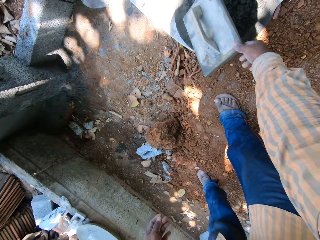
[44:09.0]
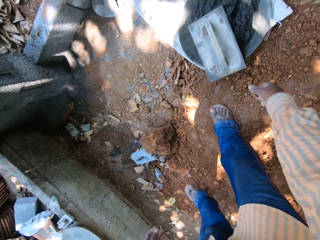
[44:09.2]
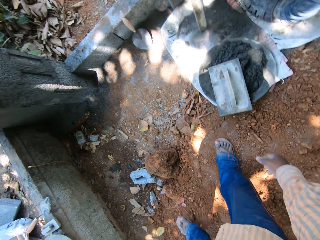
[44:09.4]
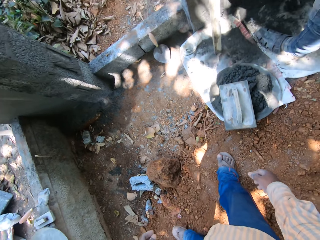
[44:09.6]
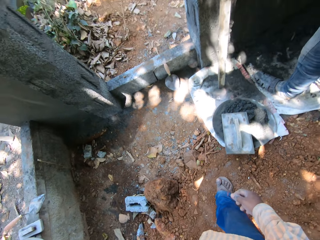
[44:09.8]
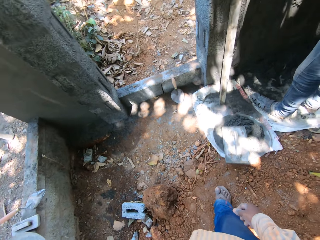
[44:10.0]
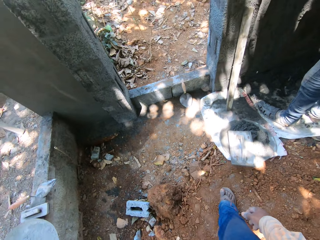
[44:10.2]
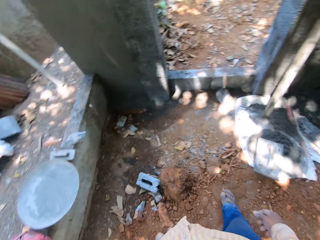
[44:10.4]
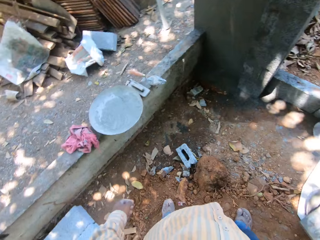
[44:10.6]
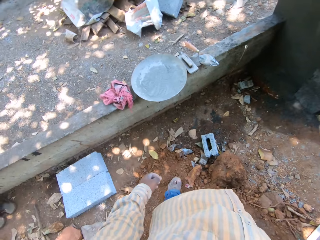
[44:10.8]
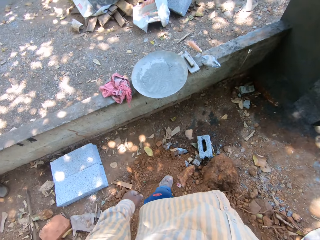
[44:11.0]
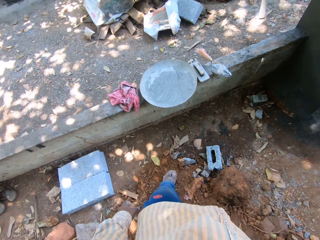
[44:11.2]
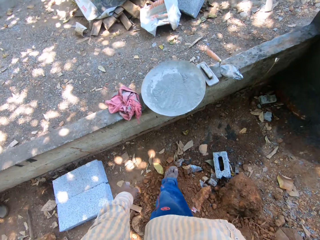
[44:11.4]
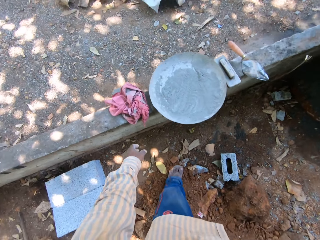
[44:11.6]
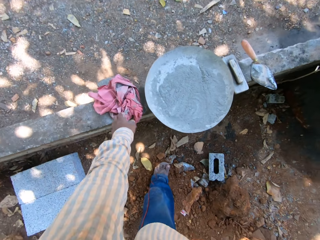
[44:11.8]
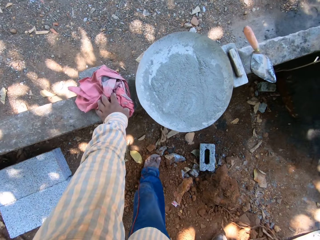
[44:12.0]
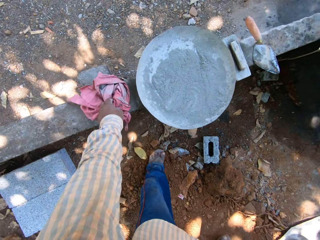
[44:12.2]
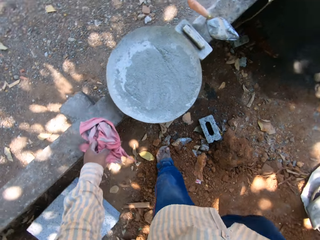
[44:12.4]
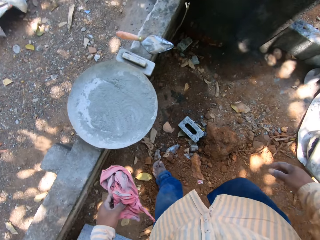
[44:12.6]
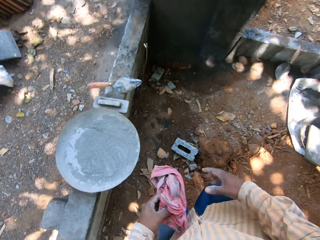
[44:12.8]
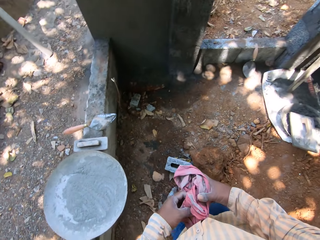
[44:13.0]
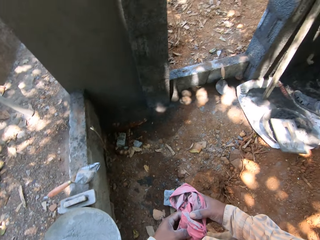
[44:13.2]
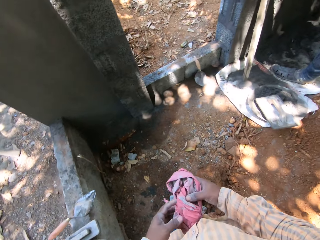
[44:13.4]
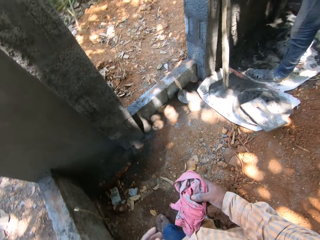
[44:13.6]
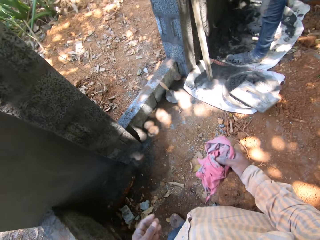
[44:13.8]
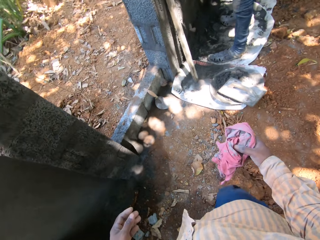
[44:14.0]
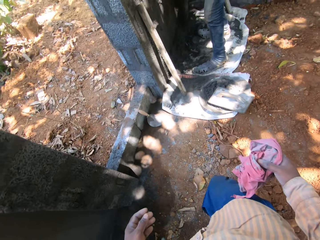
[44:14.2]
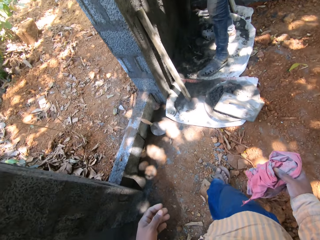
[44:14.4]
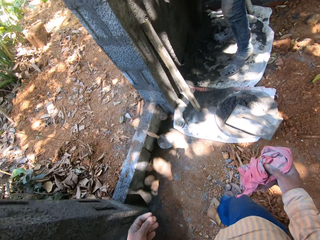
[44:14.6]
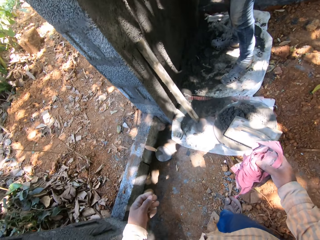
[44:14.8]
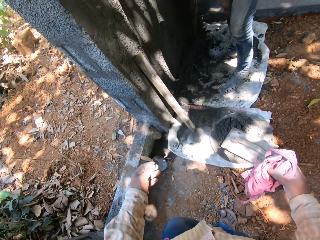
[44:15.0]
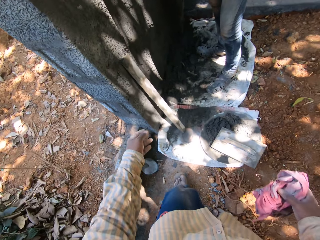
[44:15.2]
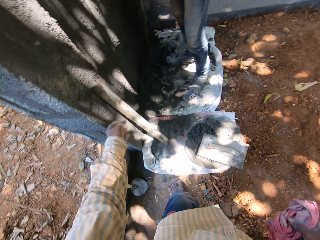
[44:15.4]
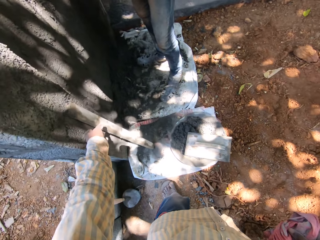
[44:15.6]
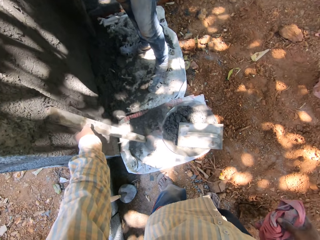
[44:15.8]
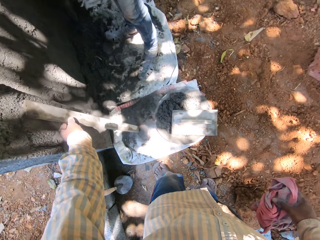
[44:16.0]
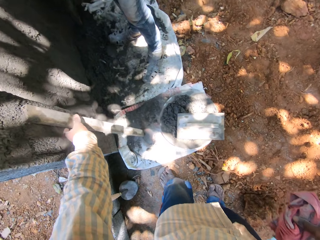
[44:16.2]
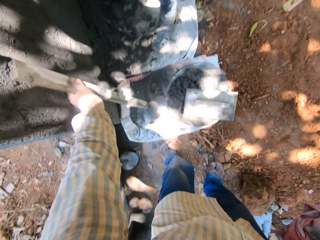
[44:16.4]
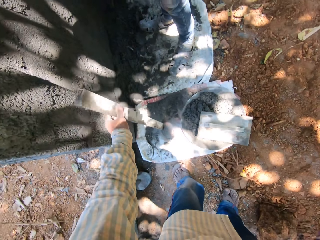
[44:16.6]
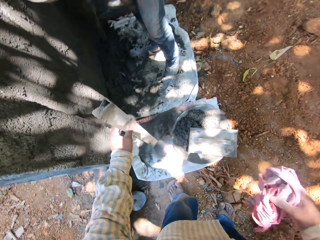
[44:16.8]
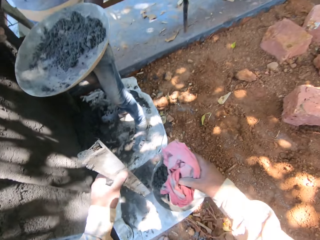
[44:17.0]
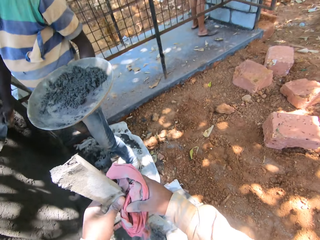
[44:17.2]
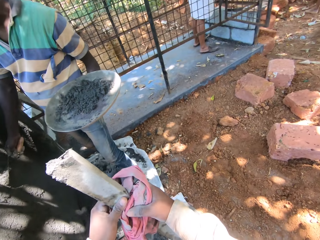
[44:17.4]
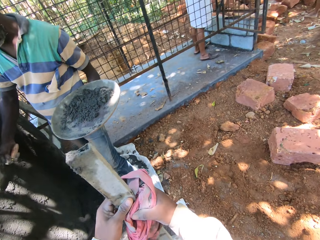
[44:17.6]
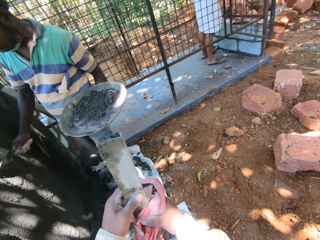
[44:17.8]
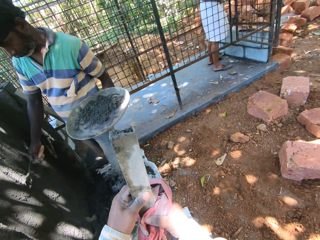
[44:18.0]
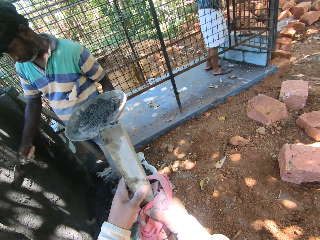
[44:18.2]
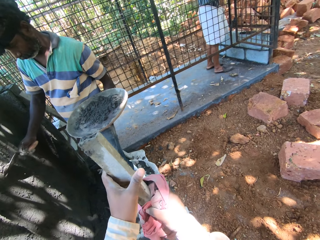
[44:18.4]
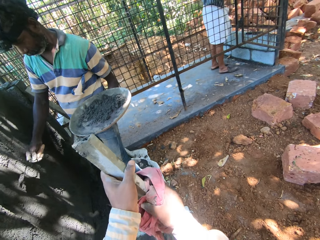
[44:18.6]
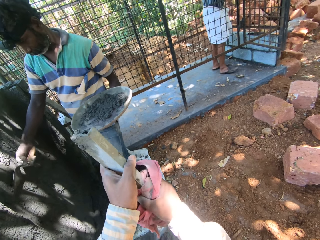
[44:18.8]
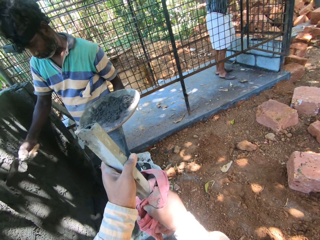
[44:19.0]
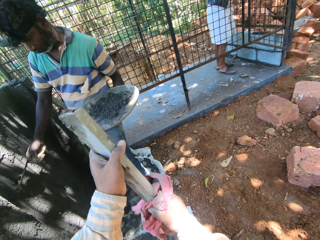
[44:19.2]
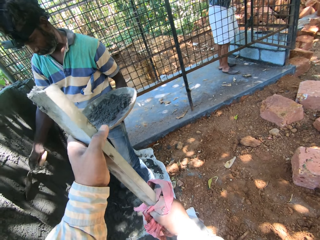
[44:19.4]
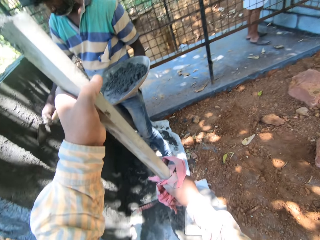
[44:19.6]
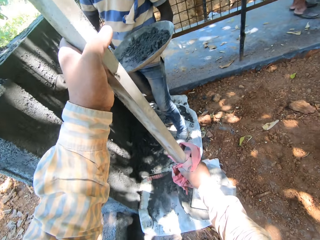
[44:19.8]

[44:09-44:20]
The camera wearer picks the rag from the slab with his left hand. He passes the rag to his right hand with his left hand. He picks the screed from the wall with his left hand. He wipes the screed with the rag in his right hand. The man plasters some cement mortar on the wall with the trowel in his right hand.

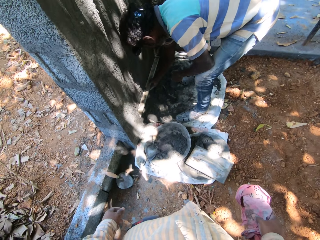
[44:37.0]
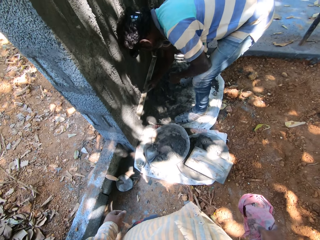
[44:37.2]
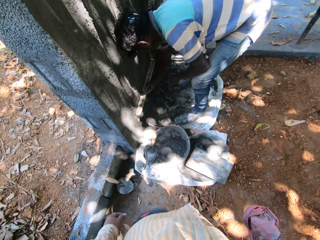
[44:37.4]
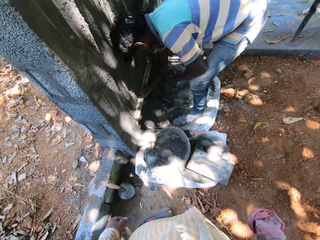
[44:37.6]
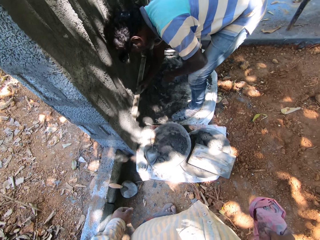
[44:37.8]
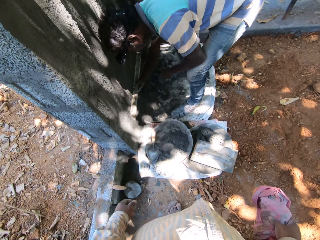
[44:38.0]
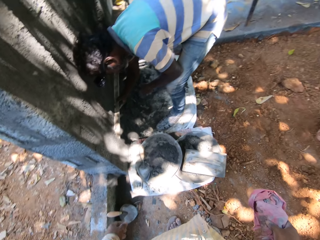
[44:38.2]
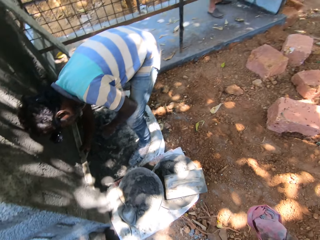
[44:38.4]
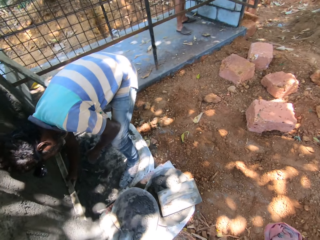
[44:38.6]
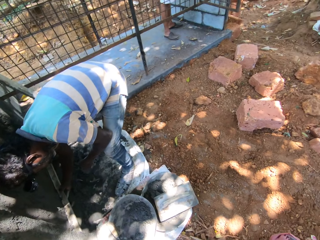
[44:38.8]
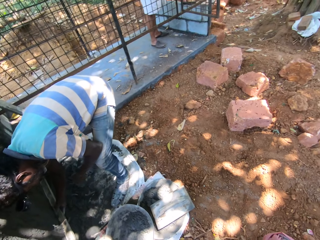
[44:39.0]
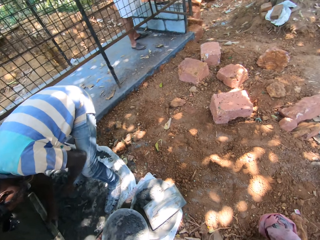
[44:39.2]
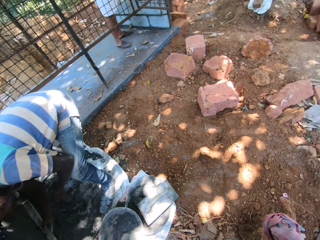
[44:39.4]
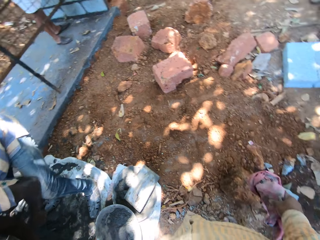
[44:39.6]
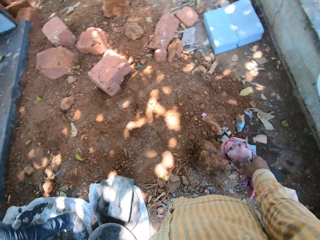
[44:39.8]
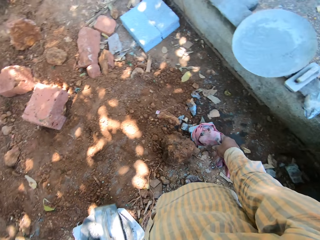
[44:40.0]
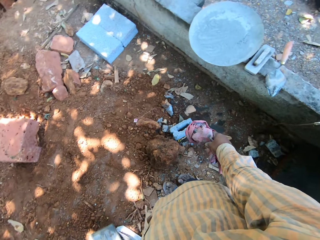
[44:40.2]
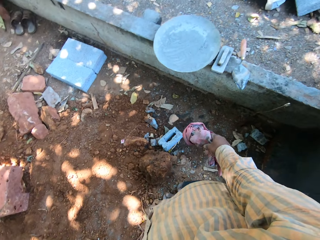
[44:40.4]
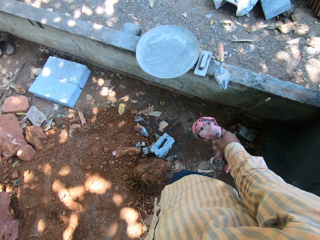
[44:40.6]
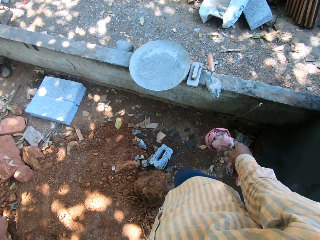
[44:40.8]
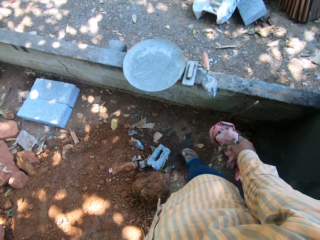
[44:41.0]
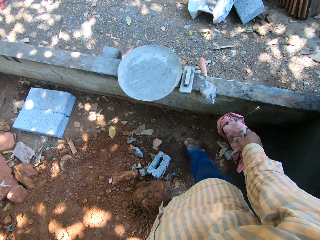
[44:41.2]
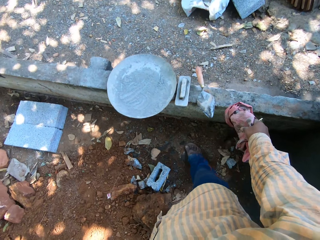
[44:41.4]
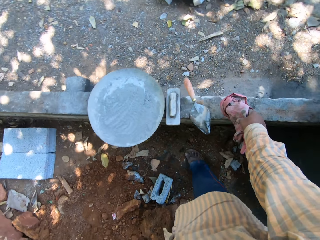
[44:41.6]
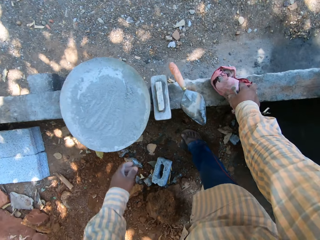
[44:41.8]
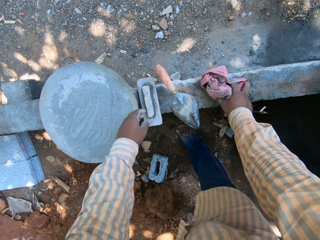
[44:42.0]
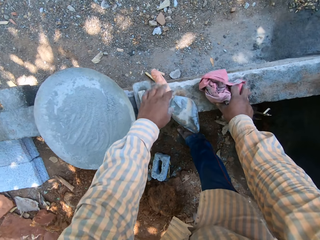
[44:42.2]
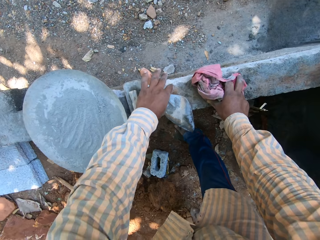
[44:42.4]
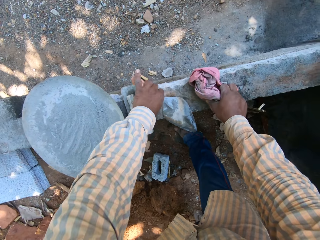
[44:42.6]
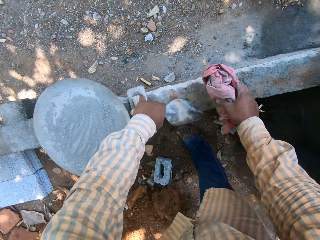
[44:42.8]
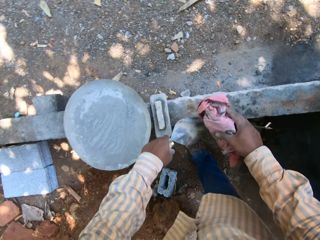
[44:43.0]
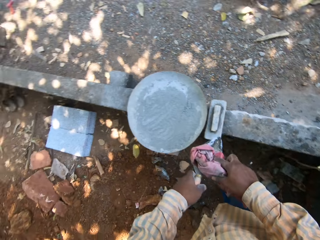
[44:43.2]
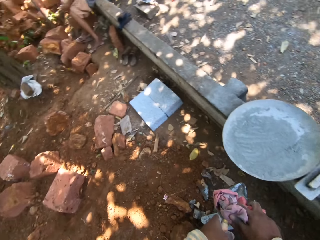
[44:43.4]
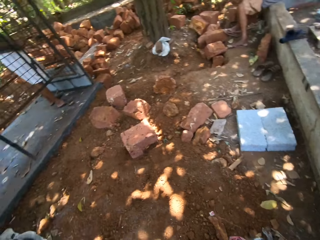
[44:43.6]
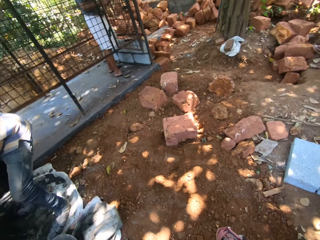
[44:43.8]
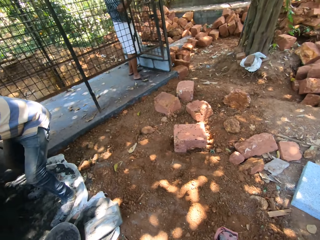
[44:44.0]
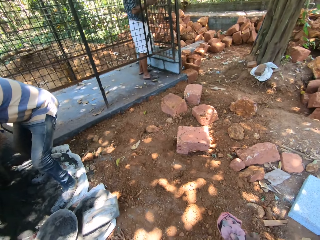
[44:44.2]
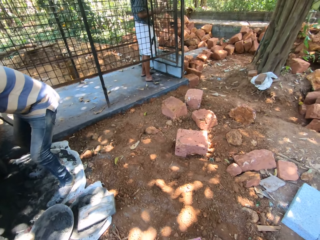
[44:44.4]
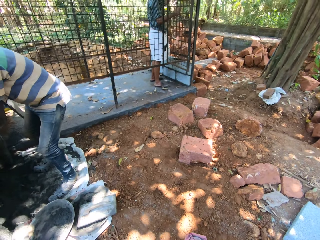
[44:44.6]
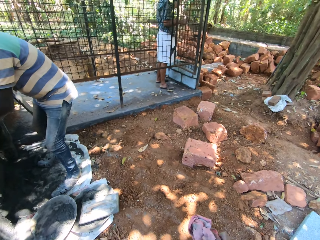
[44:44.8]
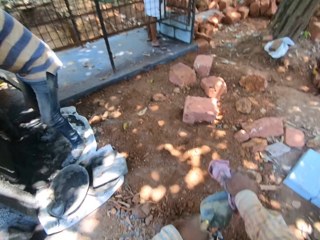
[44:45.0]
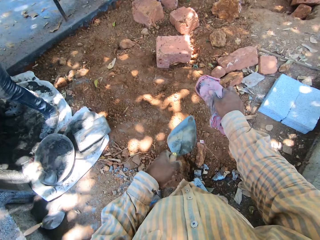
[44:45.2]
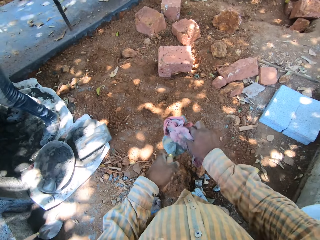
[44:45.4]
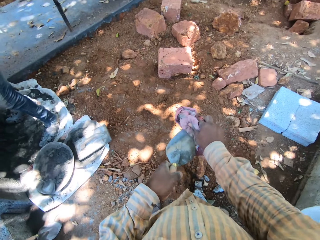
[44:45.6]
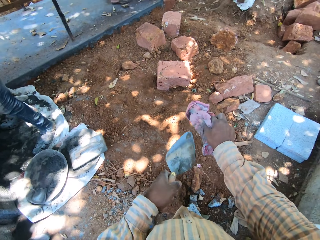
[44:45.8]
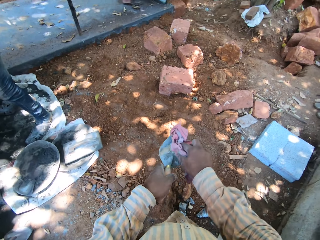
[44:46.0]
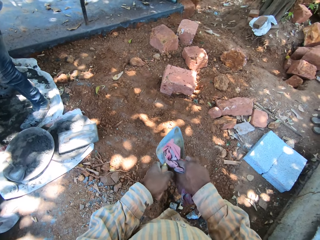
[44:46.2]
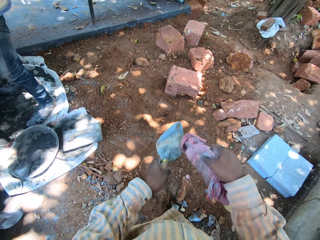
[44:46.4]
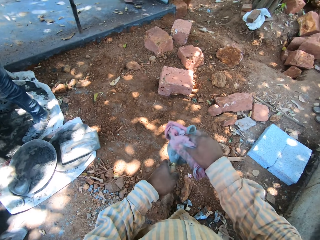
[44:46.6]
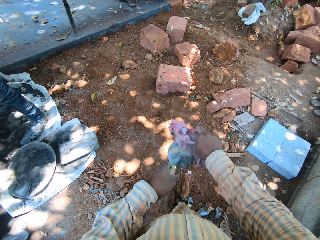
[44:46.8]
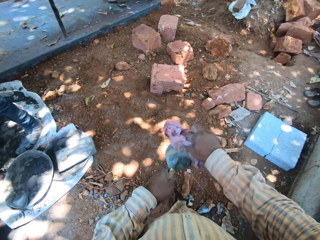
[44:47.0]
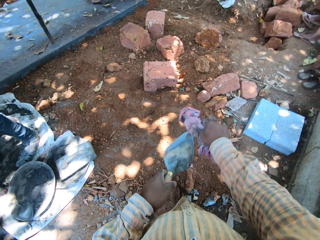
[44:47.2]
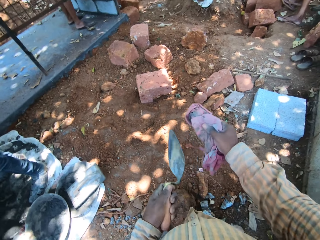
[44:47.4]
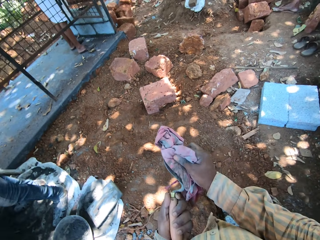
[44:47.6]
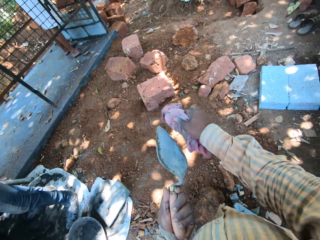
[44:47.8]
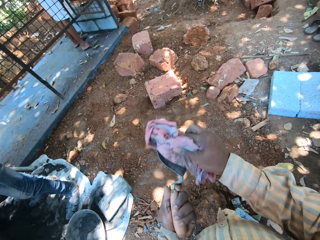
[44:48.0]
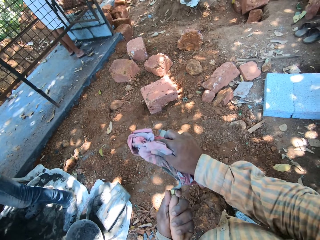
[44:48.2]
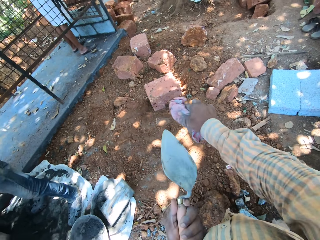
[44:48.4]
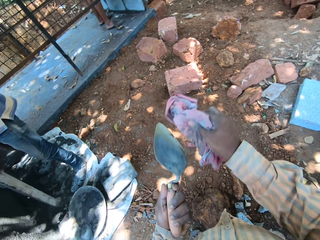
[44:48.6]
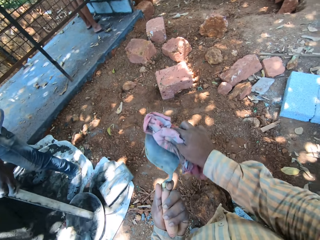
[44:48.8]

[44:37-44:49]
The camera wearer places his right hand on the slab. He puts the cloth down. He picks the trowel from the slab with his left hand. He picks the rag from the slab with his right hand. He wipes the trowel with the rag in his right hand.
